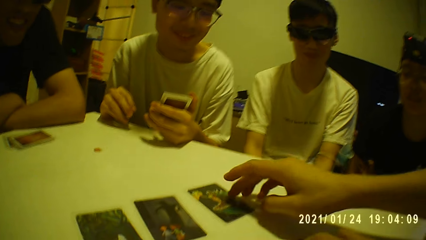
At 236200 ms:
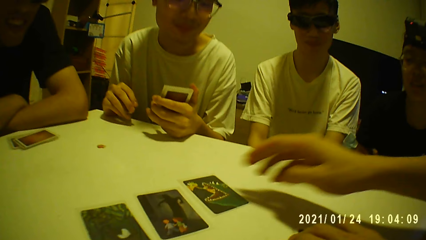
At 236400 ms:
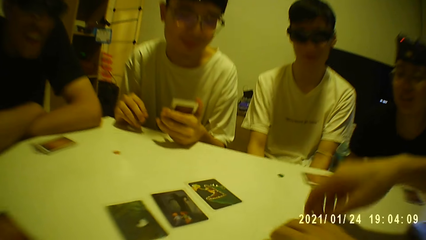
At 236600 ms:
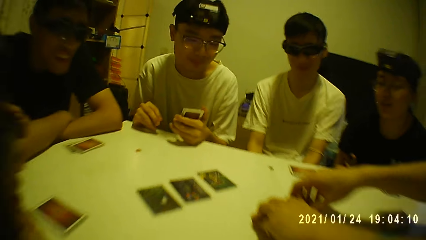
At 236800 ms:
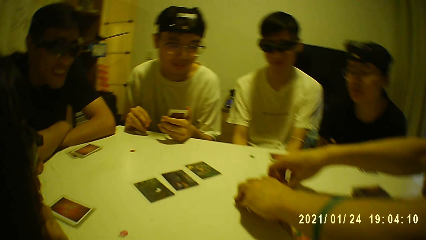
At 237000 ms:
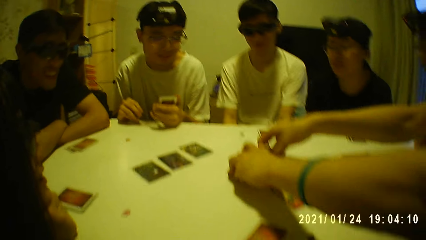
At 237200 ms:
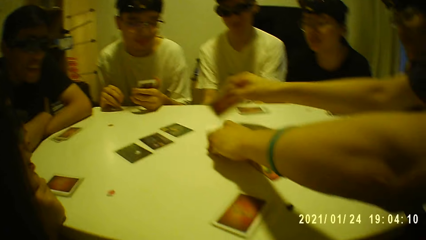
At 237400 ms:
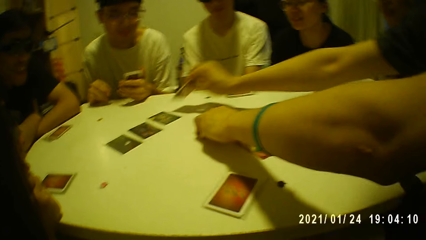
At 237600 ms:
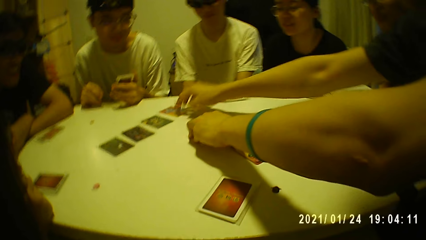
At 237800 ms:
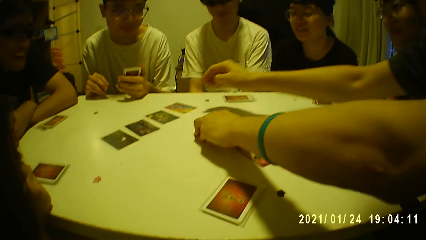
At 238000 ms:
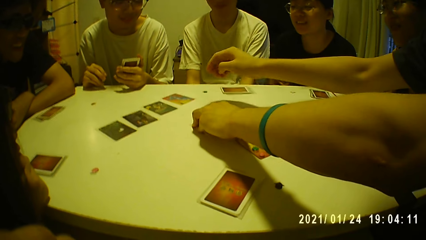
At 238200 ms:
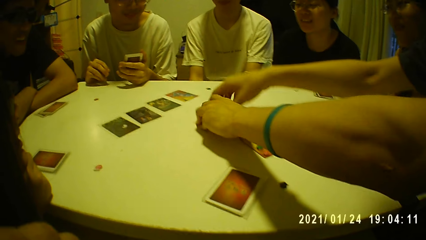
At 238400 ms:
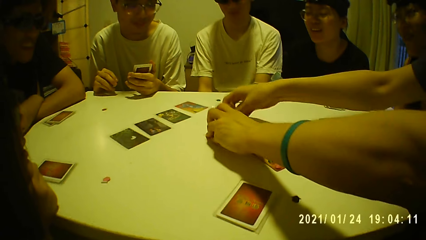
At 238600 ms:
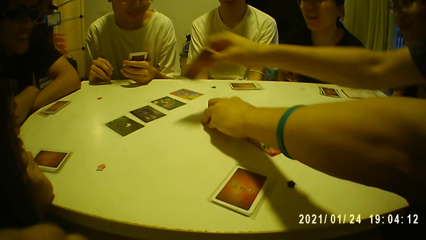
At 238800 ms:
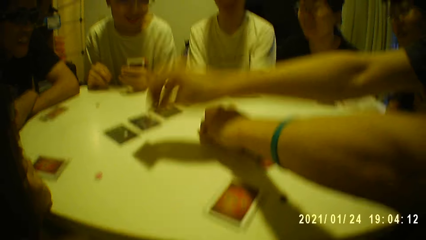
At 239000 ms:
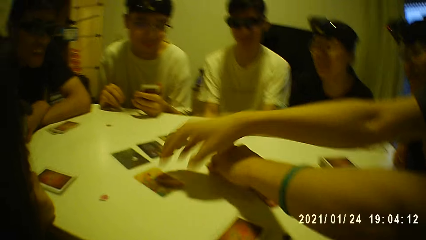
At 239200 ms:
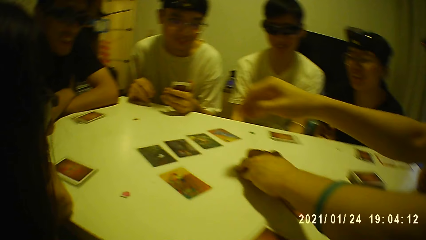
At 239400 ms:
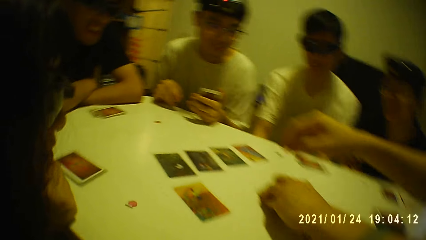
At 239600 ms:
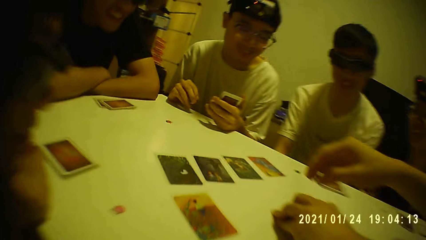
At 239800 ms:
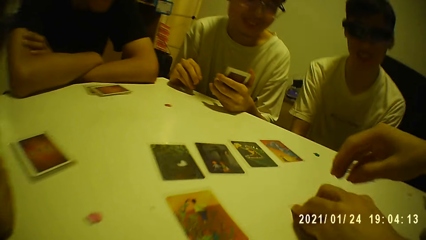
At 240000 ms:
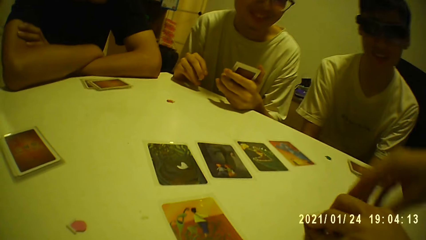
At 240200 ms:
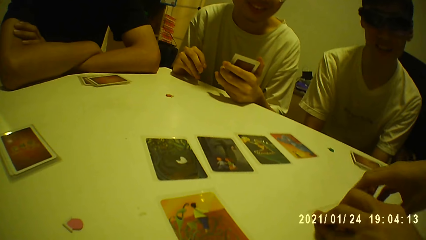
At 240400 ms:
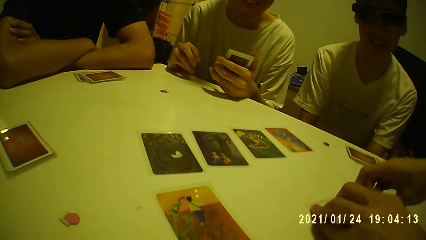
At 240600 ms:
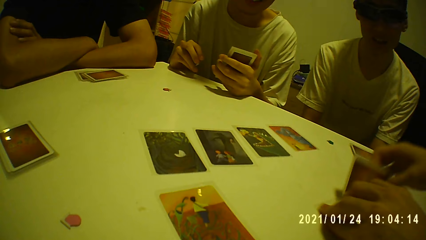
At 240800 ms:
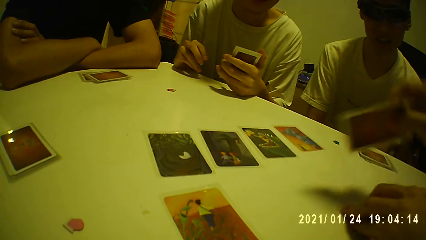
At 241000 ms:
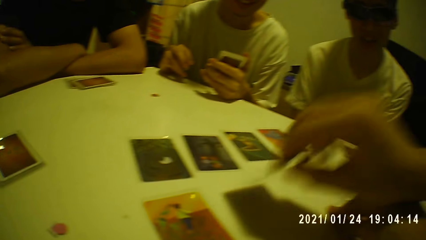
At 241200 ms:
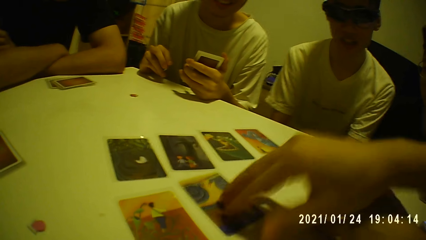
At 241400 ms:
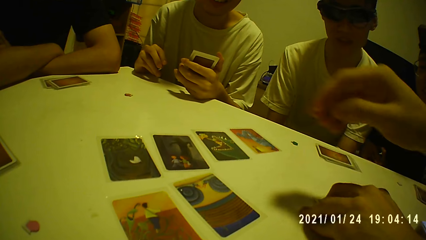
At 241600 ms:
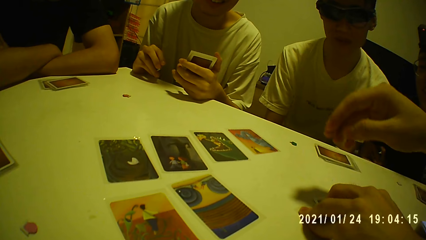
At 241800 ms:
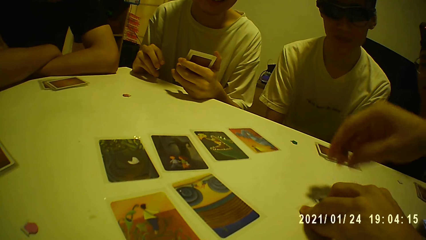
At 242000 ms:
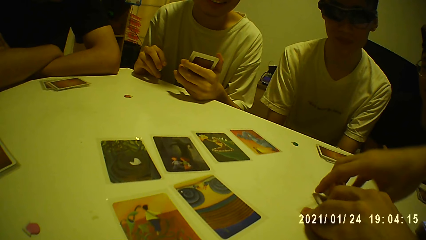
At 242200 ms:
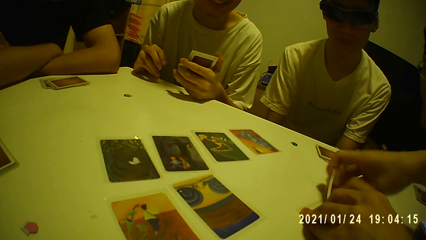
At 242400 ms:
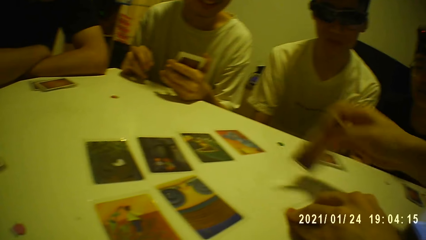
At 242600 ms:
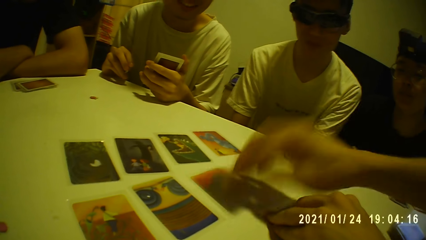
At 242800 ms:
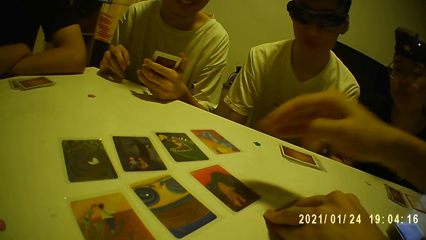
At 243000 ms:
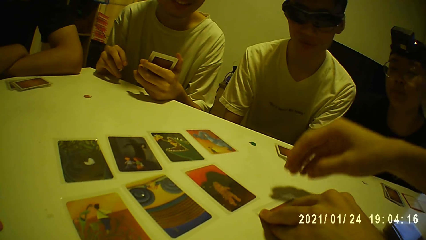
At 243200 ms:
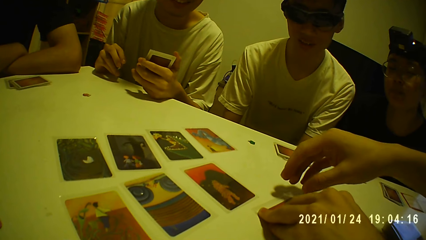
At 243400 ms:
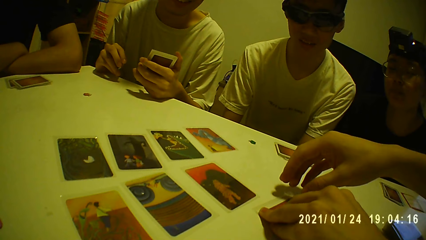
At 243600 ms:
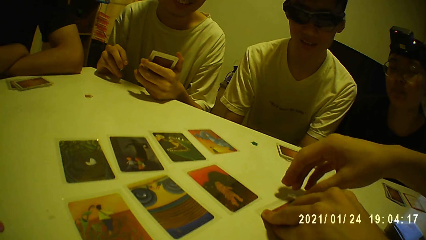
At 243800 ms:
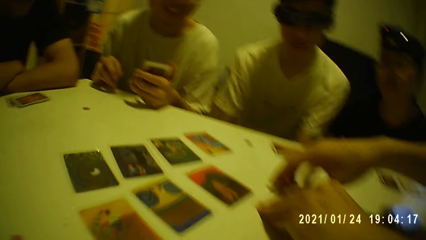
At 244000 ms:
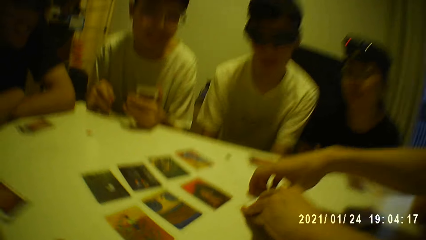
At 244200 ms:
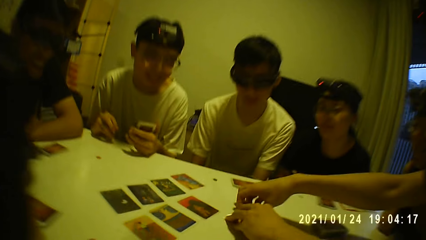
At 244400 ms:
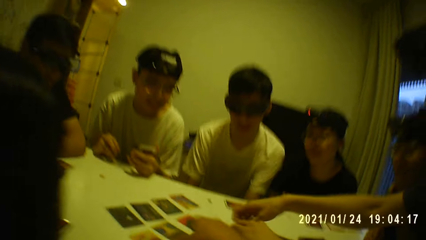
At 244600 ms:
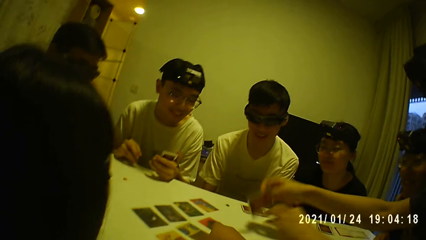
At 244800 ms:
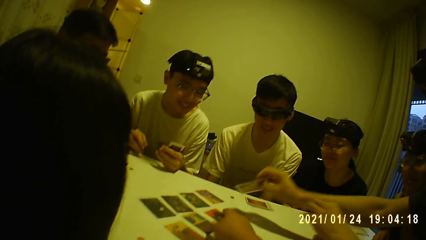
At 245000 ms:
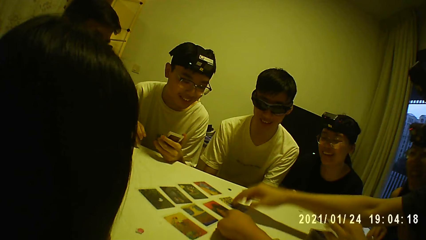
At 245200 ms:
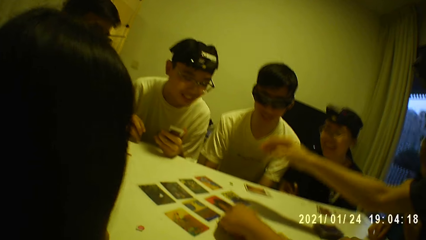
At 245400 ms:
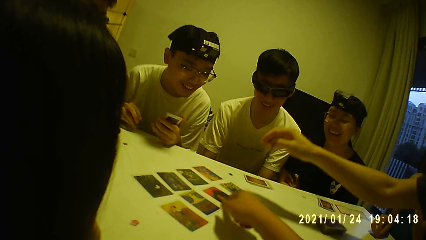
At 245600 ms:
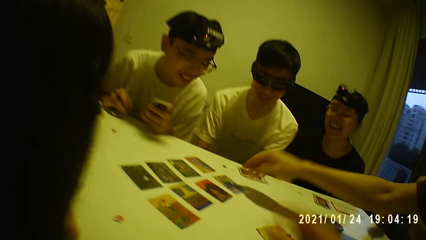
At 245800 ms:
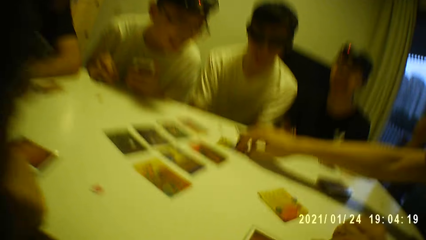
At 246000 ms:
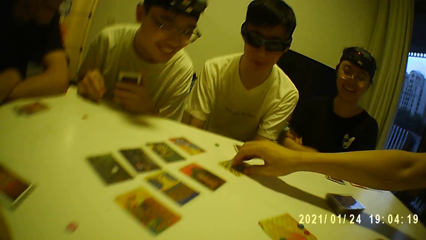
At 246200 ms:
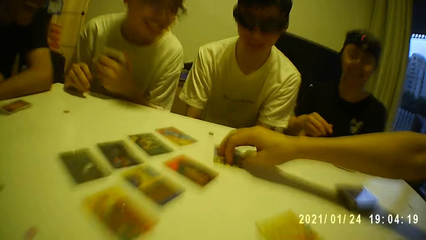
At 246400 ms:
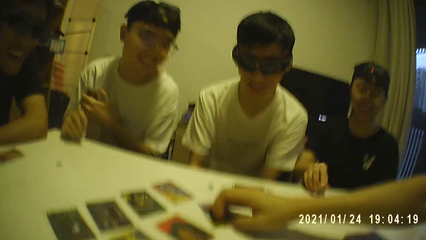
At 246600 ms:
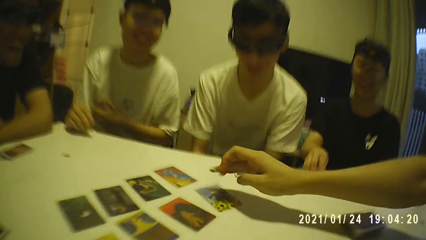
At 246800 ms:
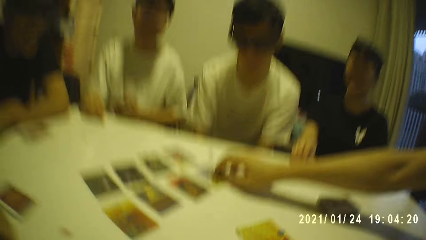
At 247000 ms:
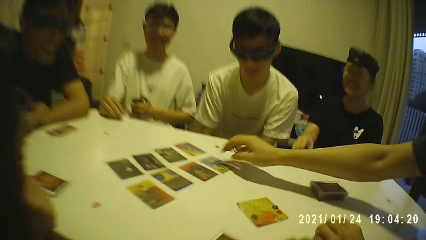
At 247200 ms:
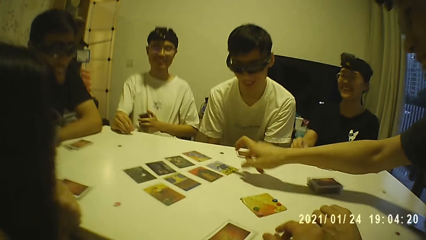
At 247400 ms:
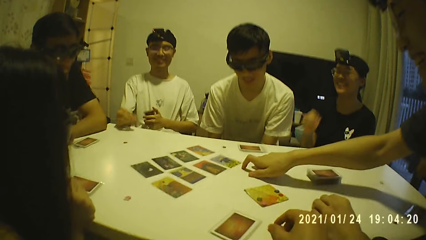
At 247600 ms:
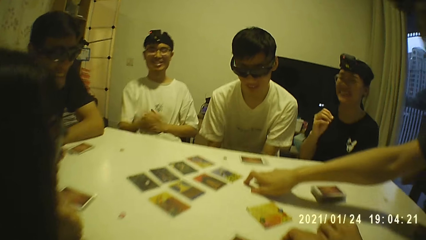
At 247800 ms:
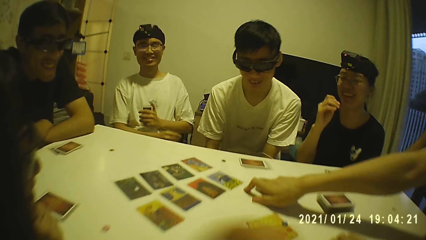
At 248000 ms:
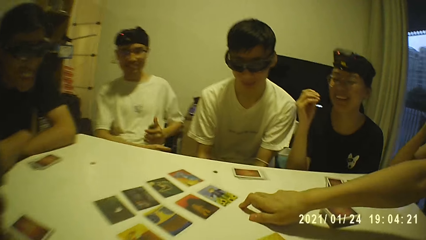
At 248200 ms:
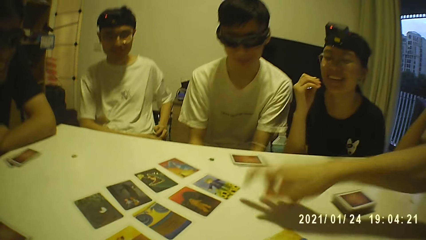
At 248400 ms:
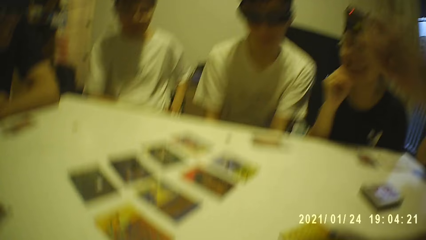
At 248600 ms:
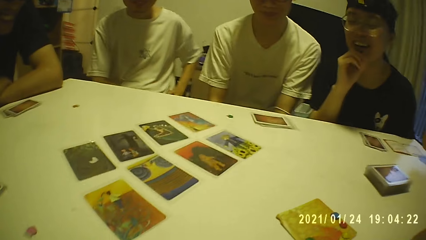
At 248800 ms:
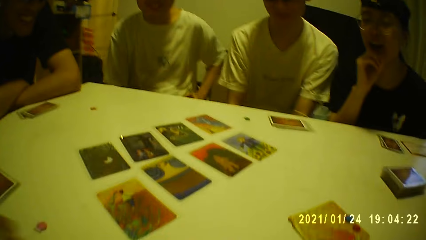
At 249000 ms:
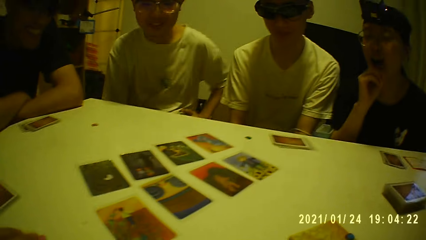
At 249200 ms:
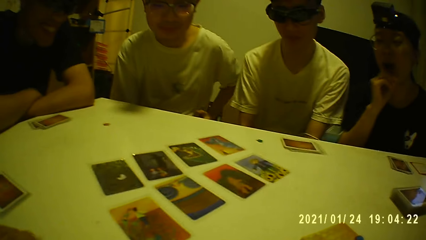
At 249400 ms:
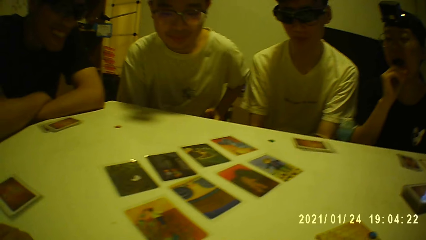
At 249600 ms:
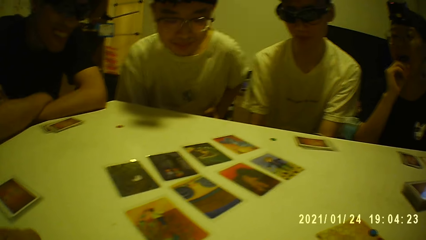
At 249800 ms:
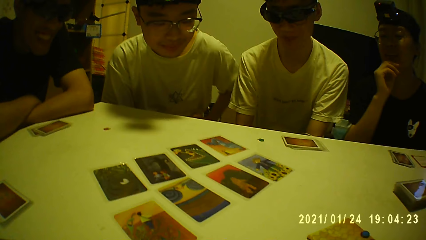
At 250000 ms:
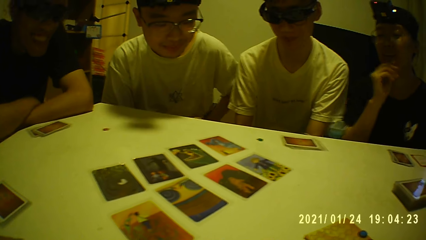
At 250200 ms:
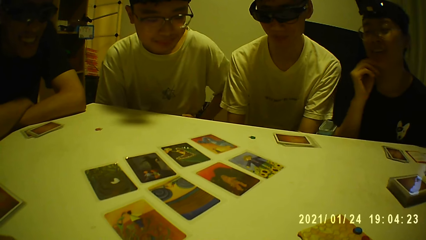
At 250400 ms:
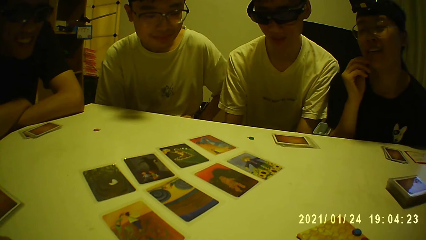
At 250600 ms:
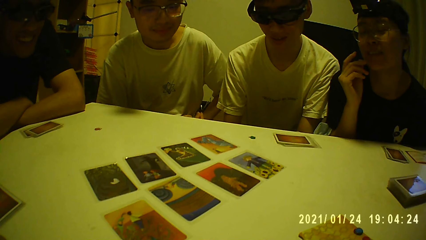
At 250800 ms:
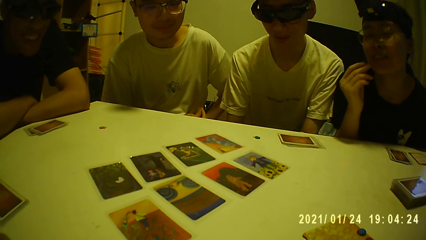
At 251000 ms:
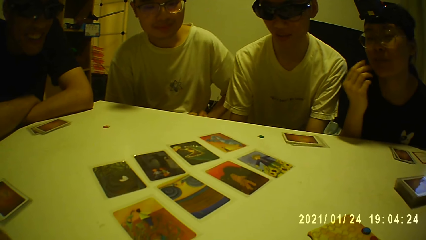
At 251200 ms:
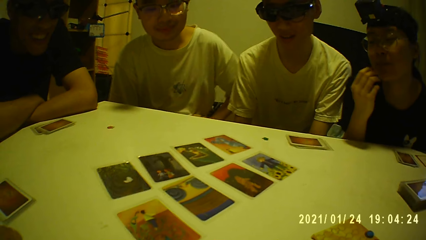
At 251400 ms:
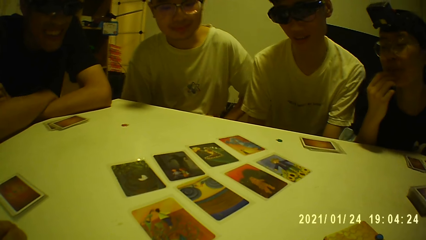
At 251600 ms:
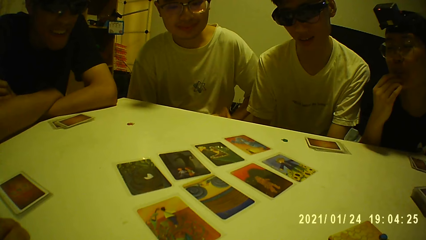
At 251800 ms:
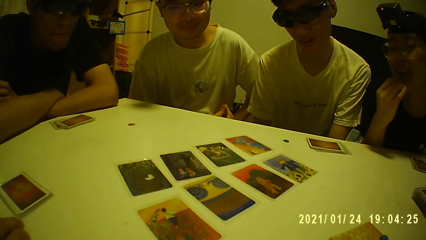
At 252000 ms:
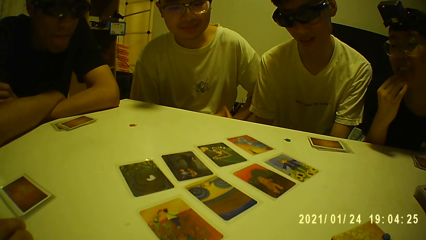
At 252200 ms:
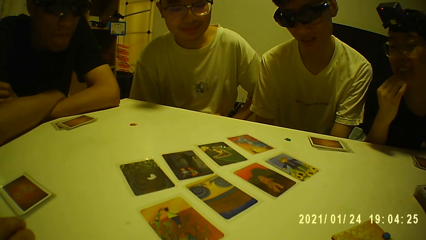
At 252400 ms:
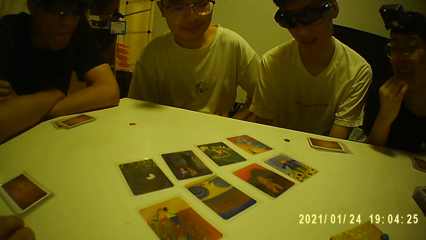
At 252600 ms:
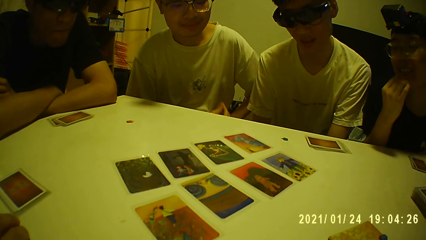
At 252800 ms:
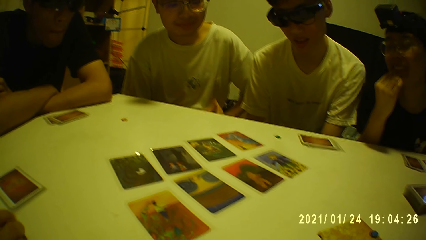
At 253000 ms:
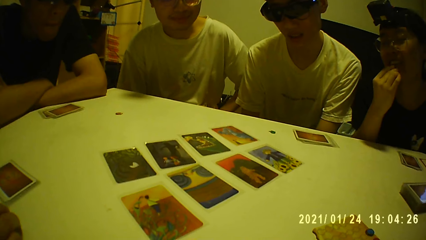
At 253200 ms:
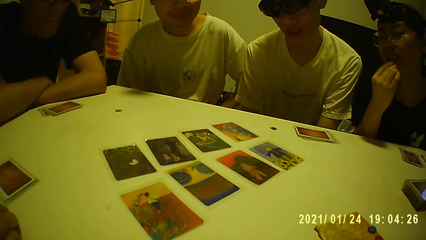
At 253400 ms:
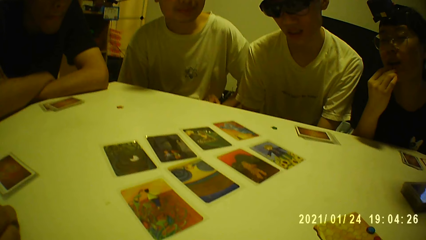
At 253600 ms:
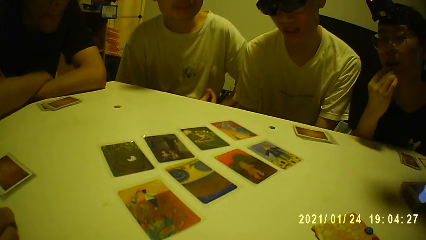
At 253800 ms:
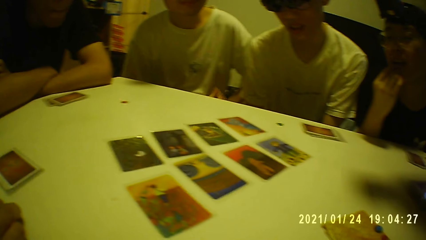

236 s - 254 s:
The camera wearer looks at the cards.
